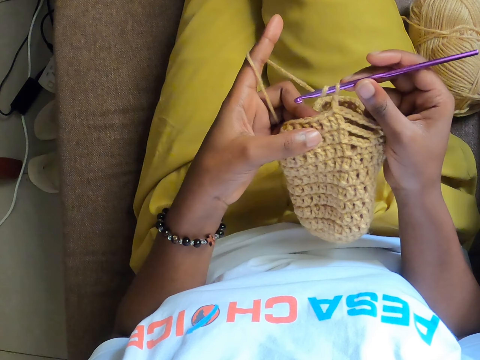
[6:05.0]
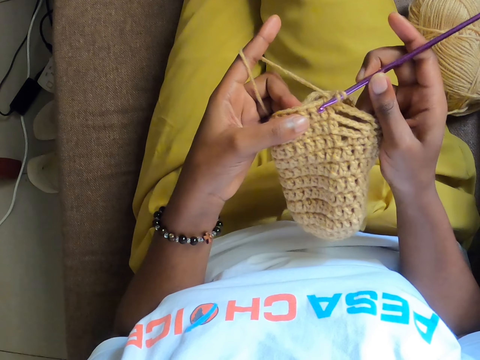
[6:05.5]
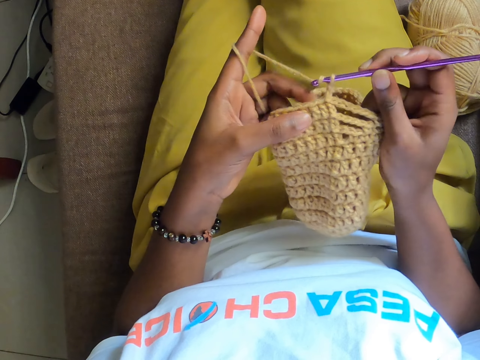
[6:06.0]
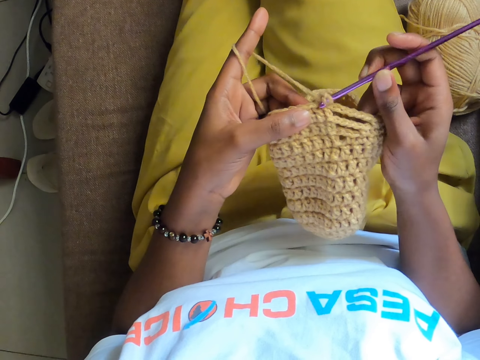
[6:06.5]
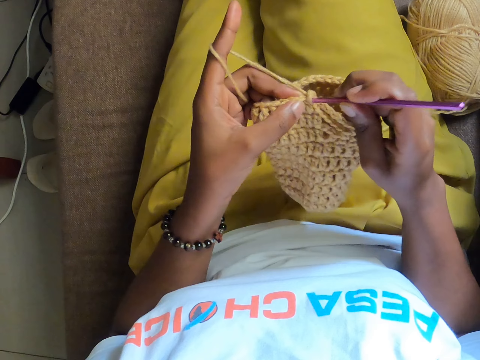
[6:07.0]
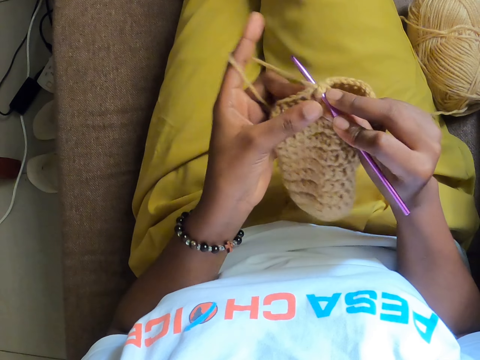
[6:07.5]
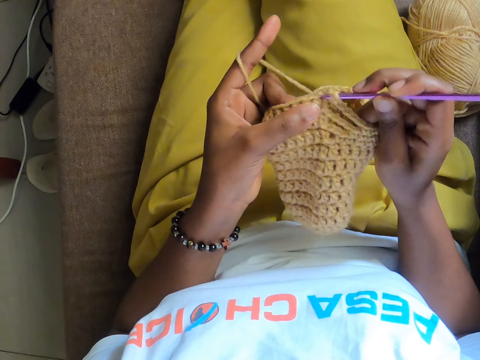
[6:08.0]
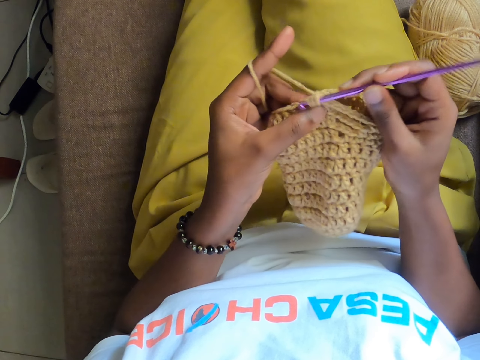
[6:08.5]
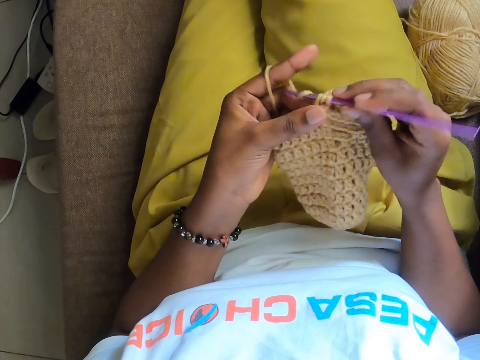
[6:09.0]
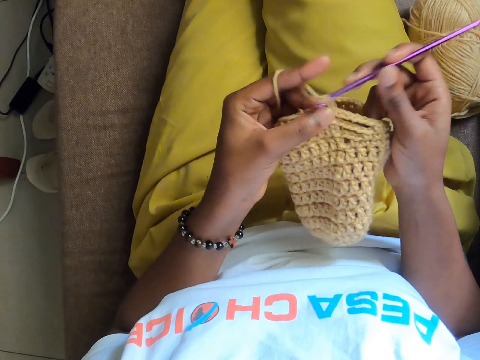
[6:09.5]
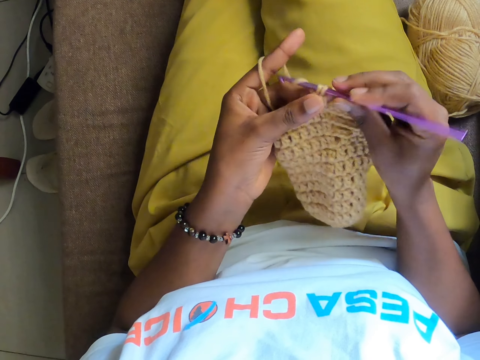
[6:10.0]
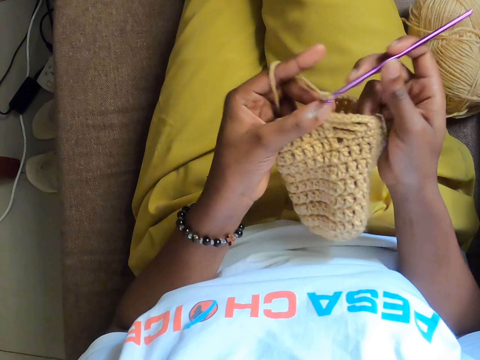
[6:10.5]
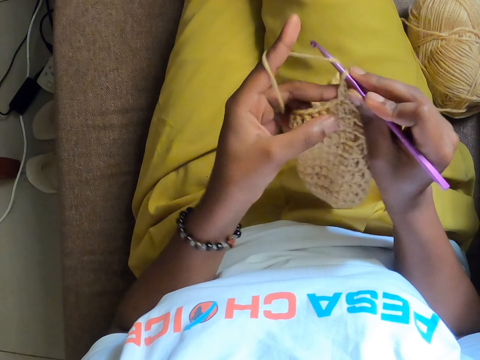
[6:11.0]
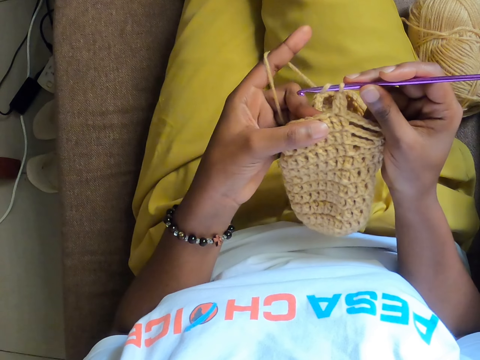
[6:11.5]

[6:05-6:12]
The camera wearer knits the cloth.

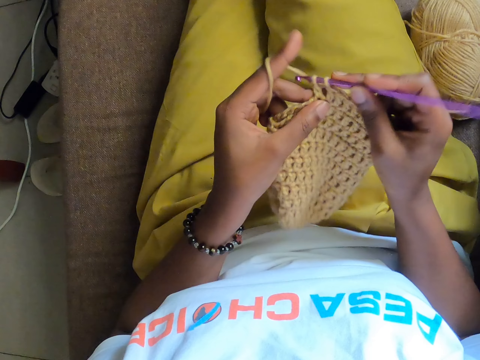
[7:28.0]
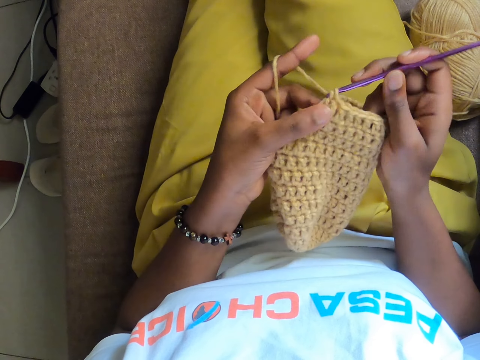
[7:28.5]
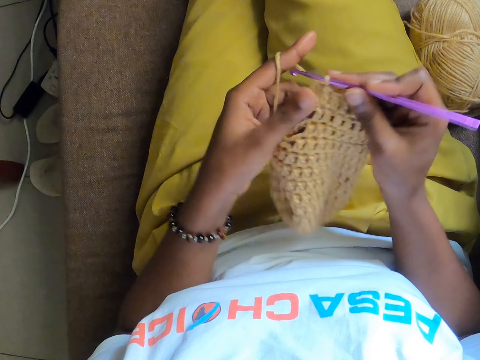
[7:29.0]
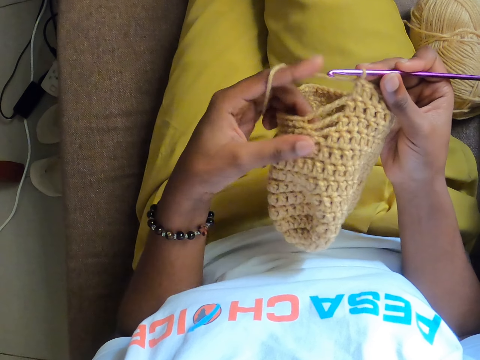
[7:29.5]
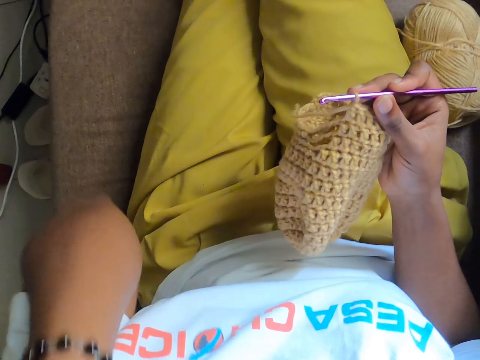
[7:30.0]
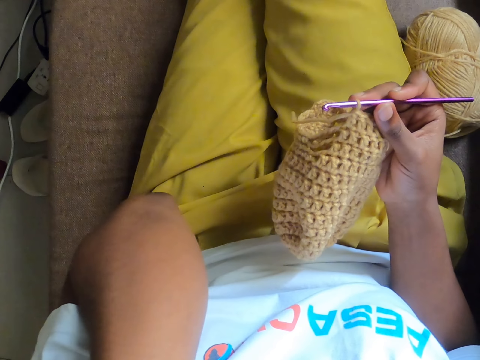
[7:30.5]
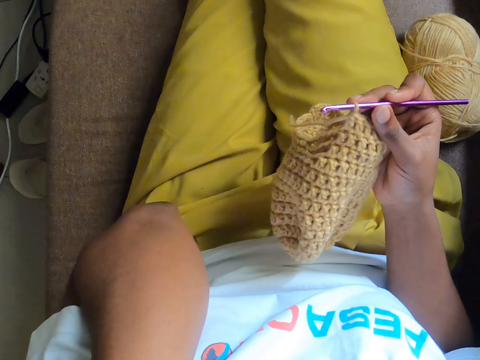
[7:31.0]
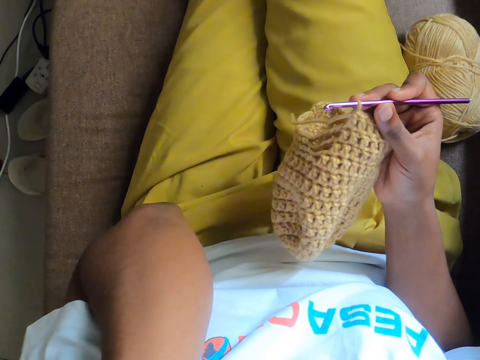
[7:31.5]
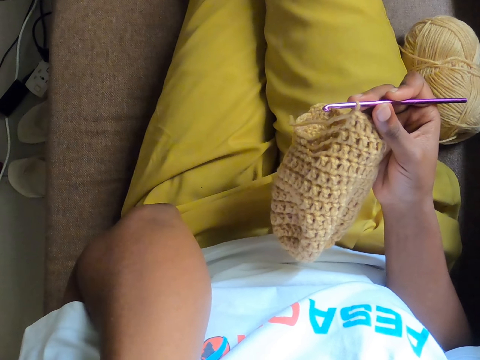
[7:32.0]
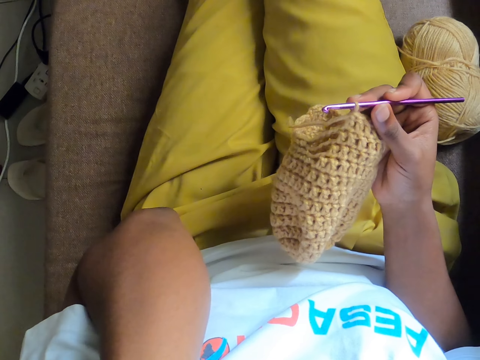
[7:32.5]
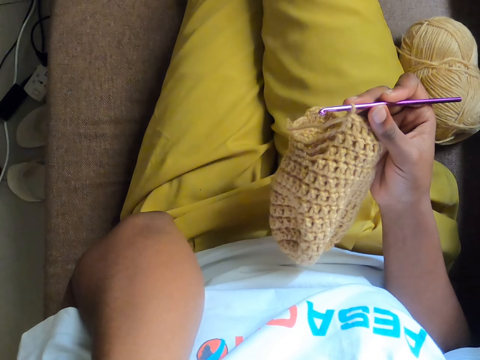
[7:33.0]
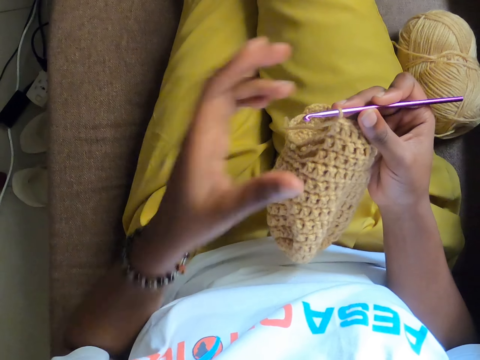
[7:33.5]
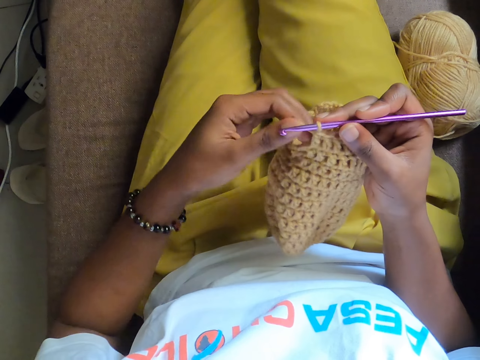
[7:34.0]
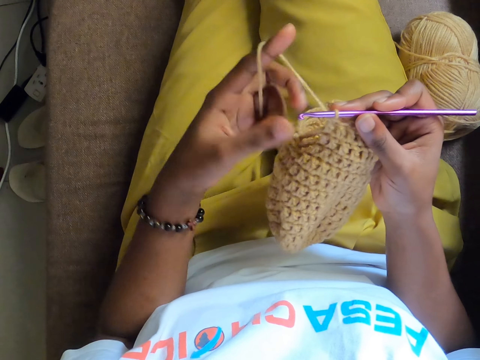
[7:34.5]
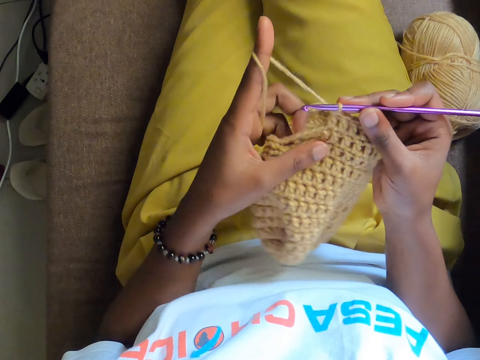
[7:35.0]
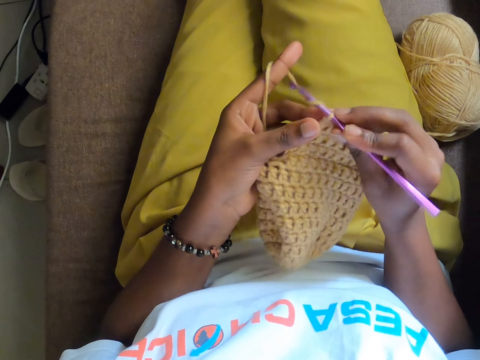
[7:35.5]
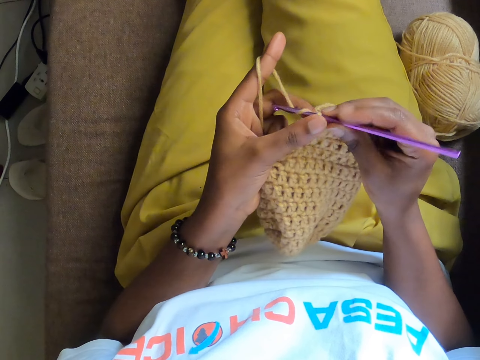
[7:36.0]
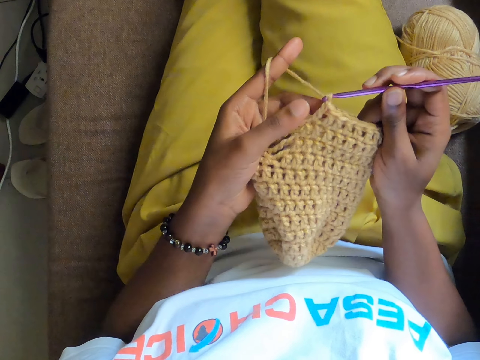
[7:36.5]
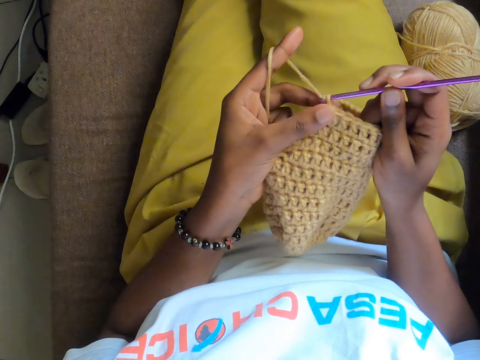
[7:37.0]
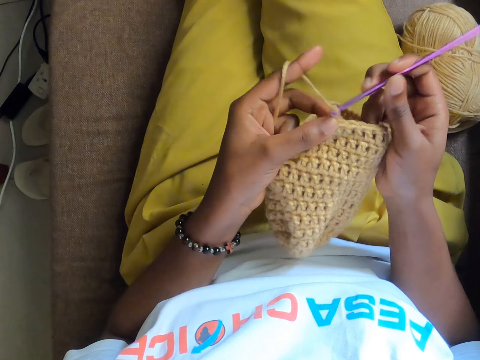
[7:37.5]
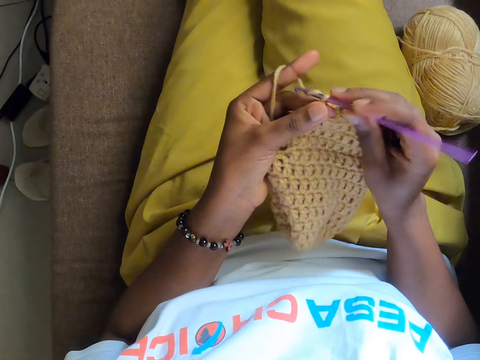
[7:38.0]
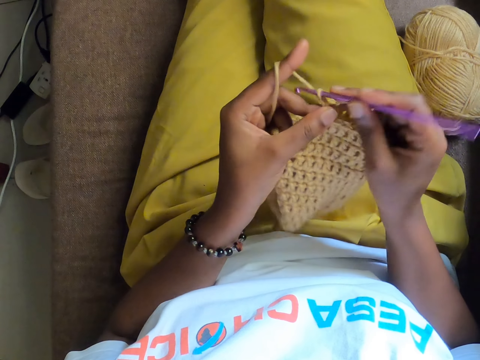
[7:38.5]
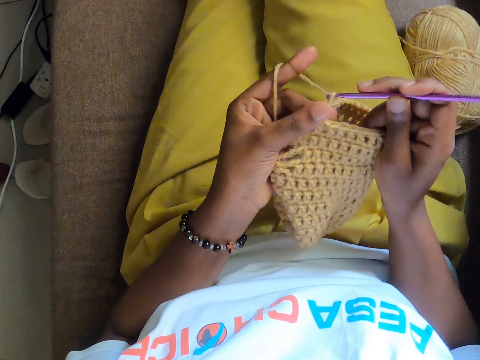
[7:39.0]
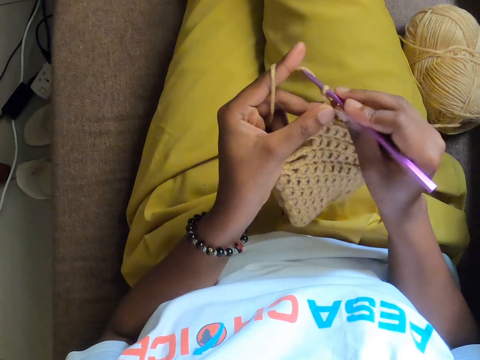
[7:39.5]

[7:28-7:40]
The camera wearer stops knitting and raises her left hand. She crochets the yellow yarn in her left hand with the crochet hook in her right hand.

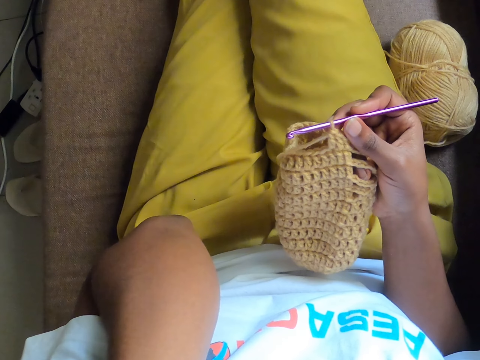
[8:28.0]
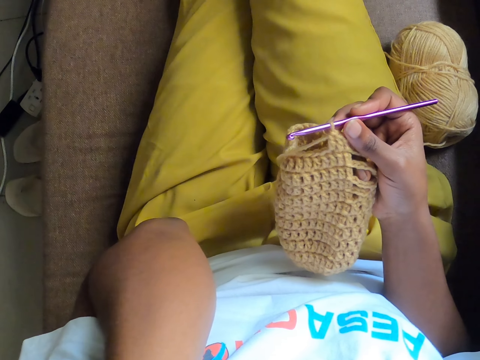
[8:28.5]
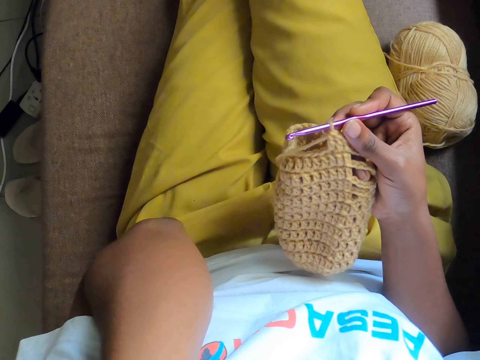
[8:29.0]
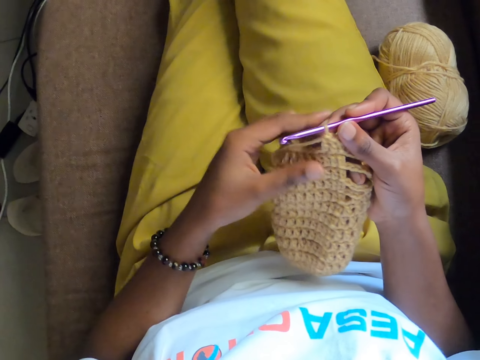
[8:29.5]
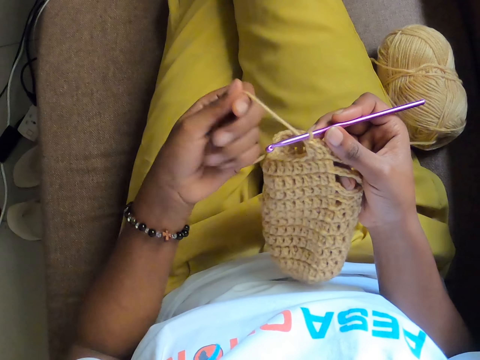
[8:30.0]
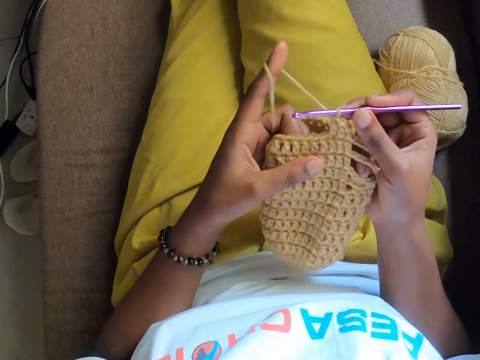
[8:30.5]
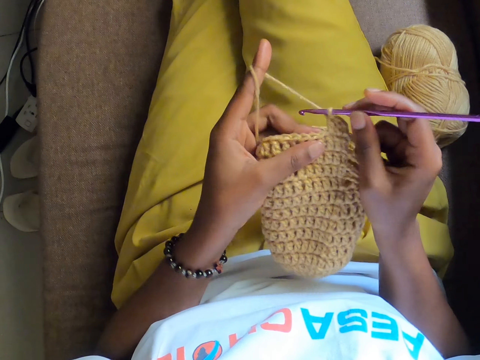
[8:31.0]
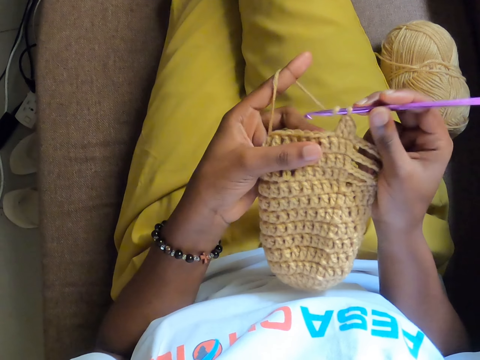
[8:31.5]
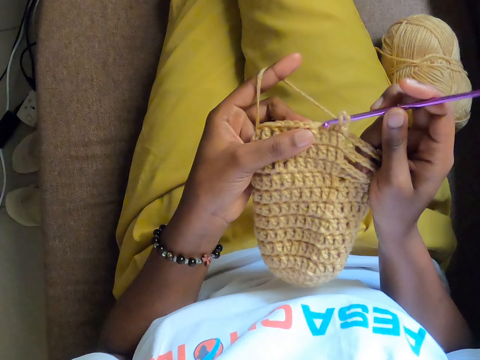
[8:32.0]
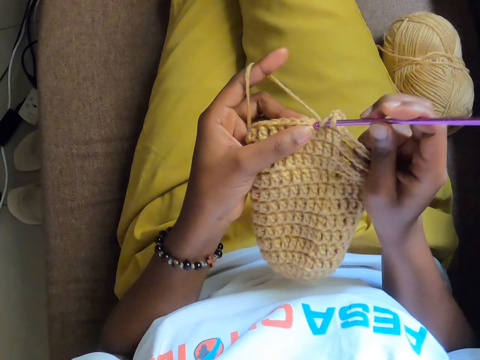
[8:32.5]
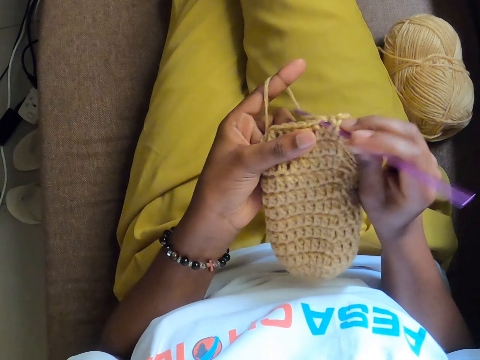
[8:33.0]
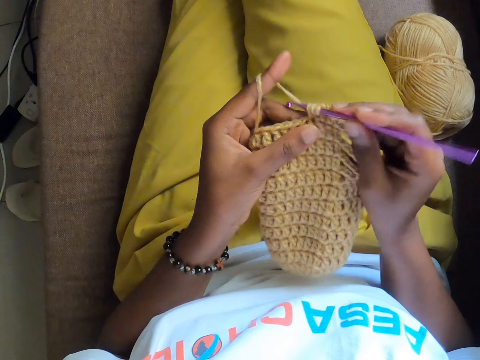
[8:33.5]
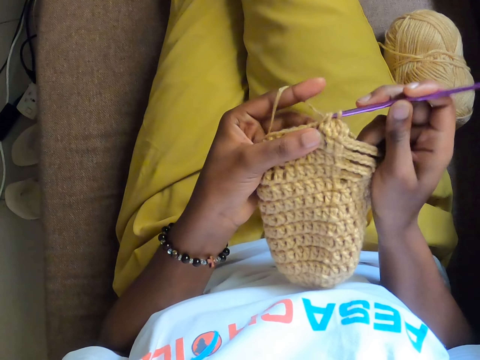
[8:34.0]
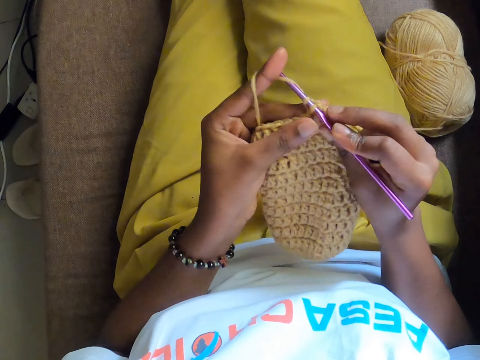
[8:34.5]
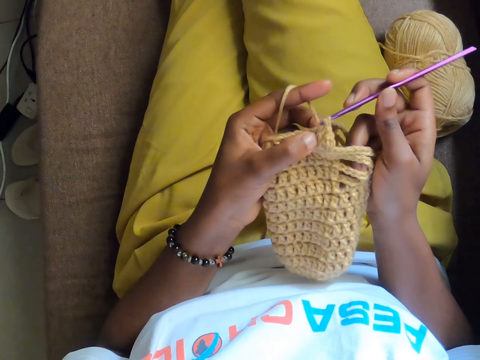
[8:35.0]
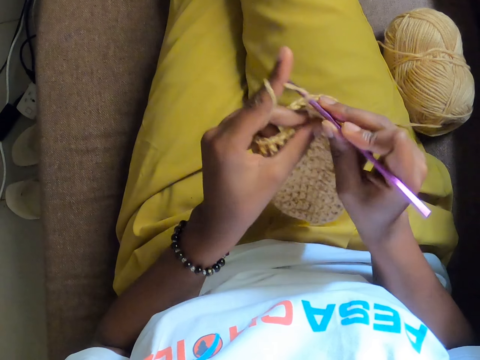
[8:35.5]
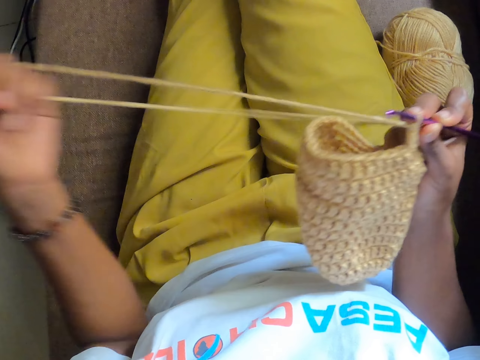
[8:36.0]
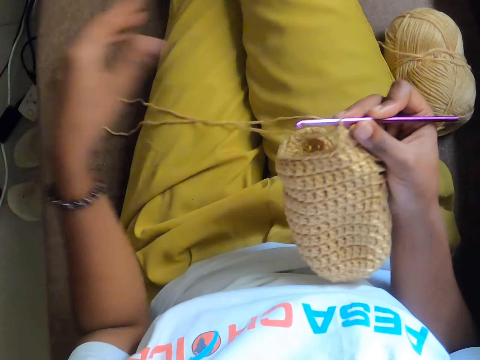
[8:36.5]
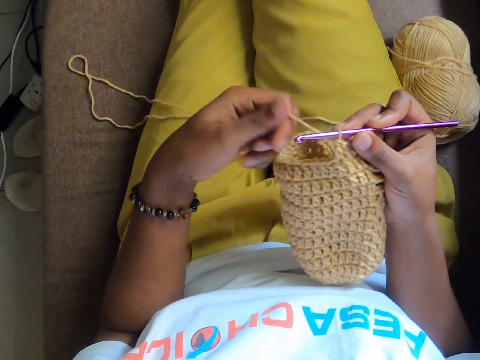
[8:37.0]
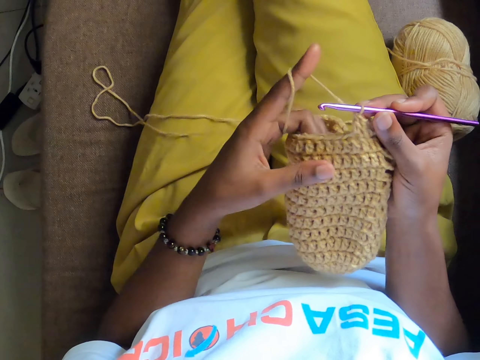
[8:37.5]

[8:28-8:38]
The camera wearer crochets the yellow yarn in her left hand with the crochet hook in her right hand. She stretches the thread with her left hand.
